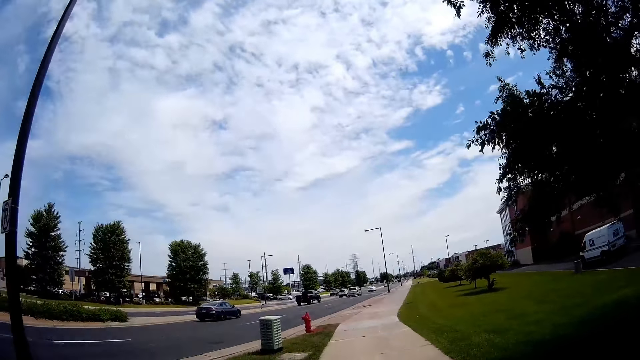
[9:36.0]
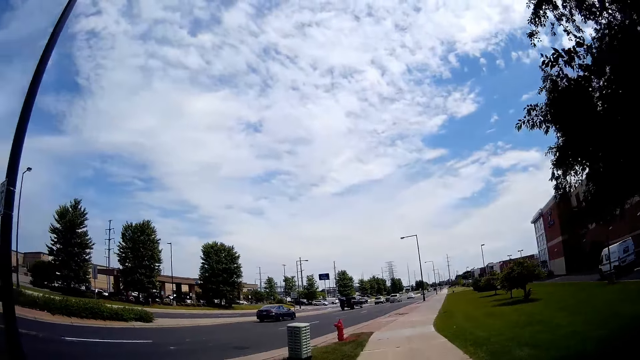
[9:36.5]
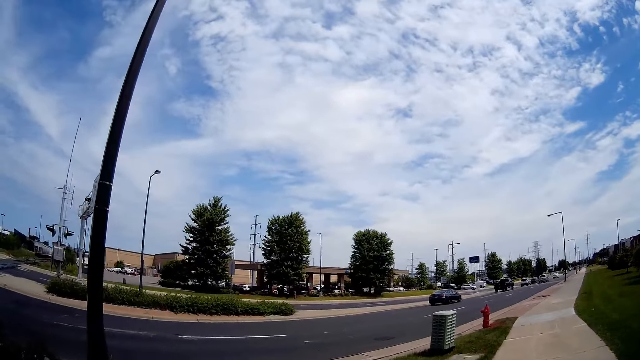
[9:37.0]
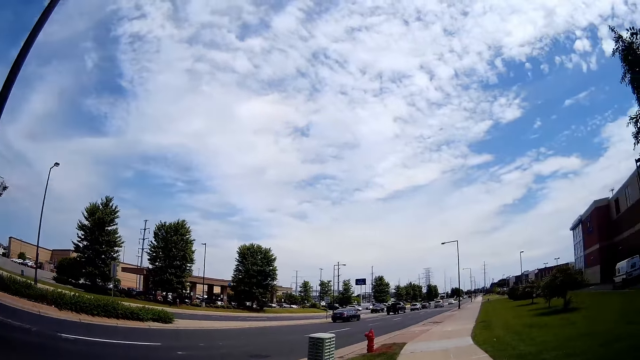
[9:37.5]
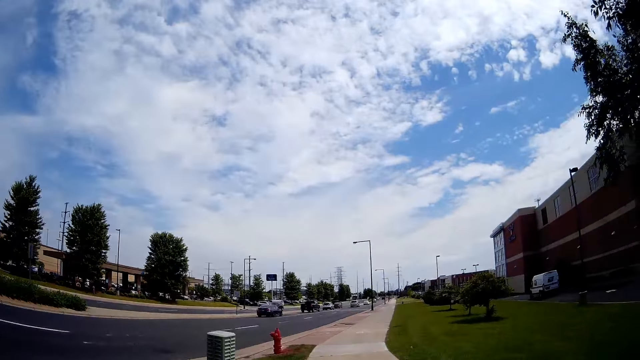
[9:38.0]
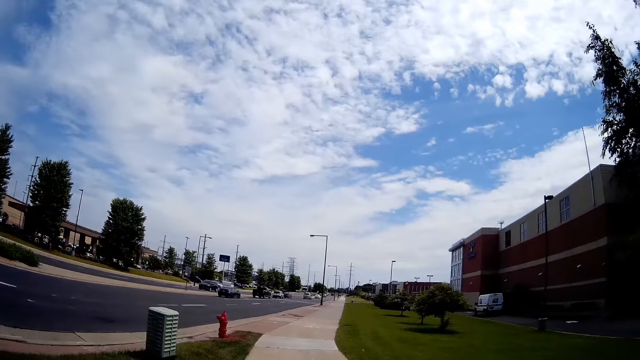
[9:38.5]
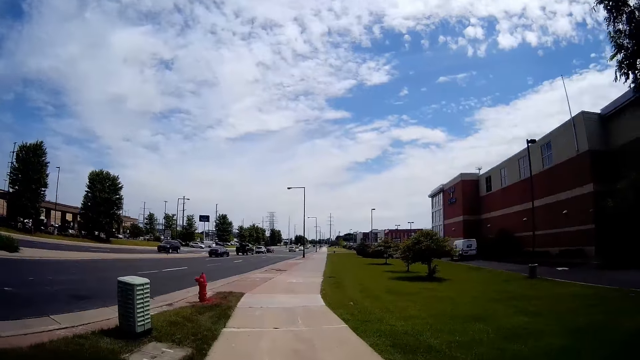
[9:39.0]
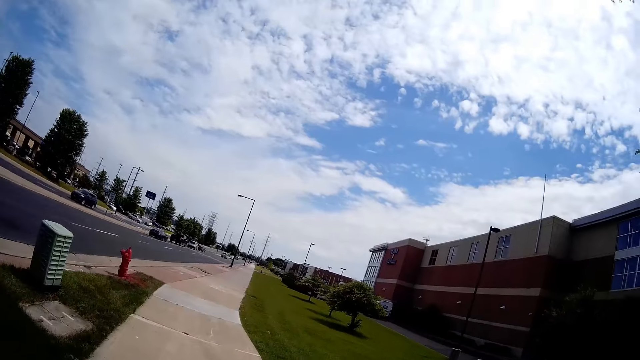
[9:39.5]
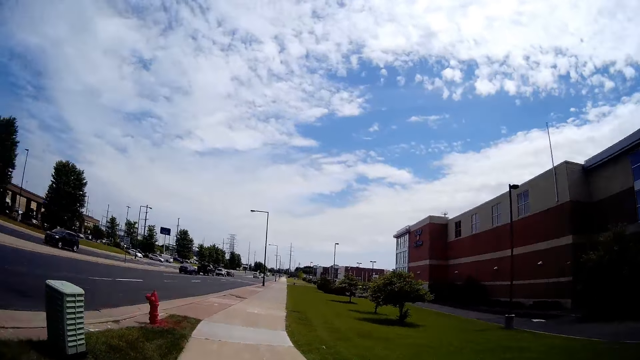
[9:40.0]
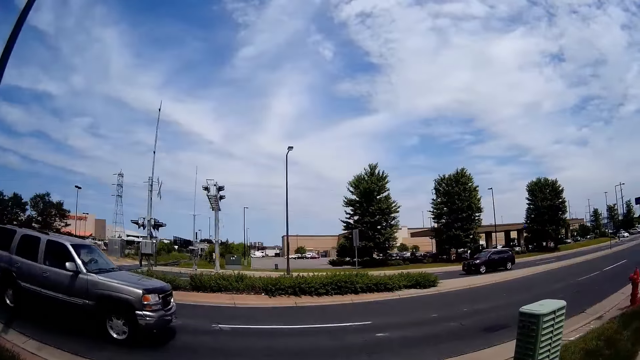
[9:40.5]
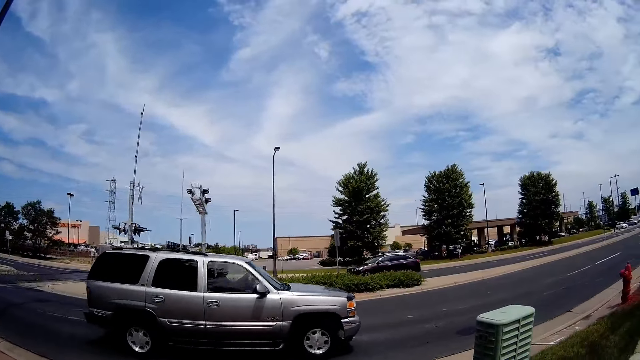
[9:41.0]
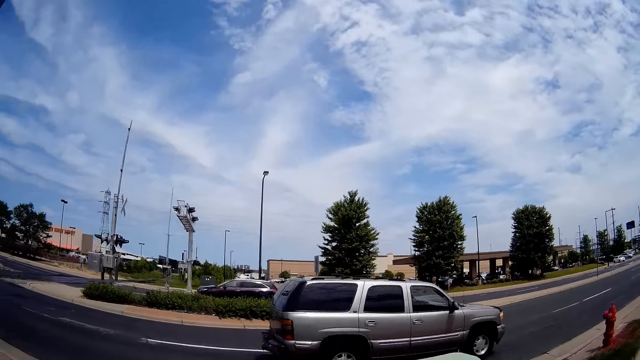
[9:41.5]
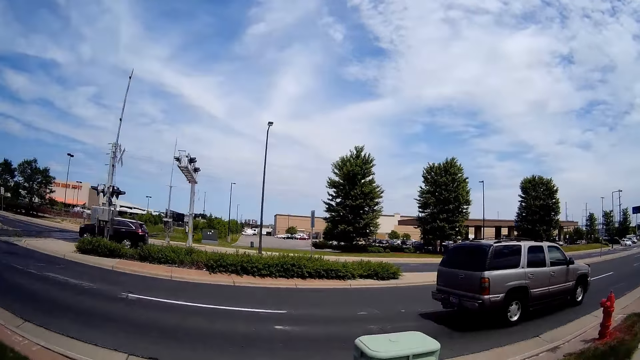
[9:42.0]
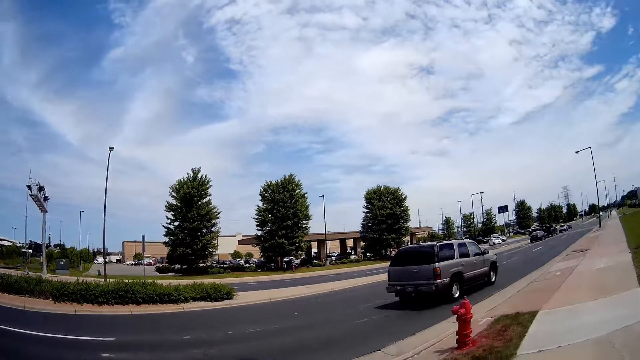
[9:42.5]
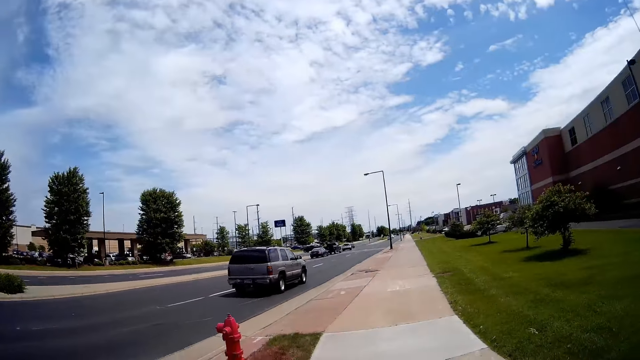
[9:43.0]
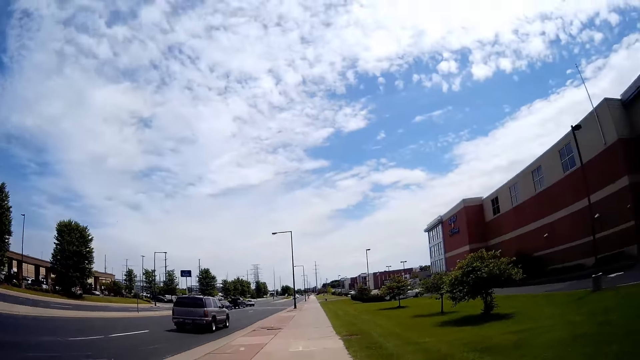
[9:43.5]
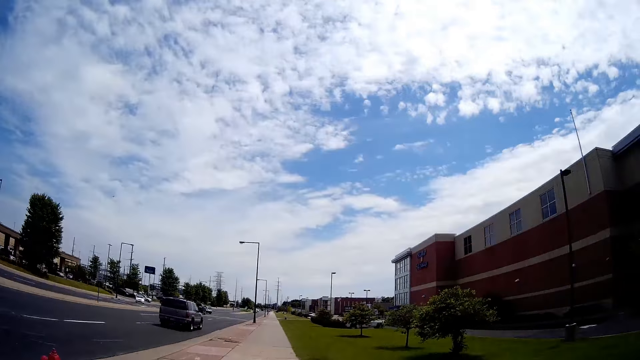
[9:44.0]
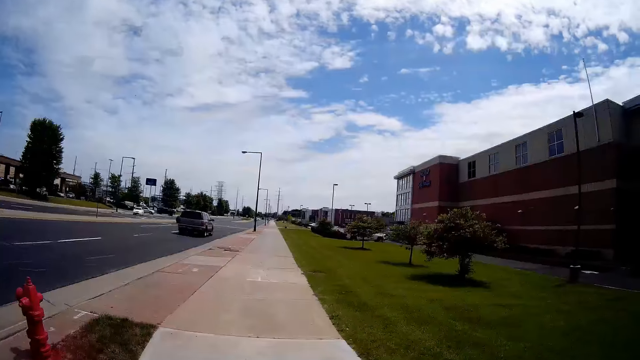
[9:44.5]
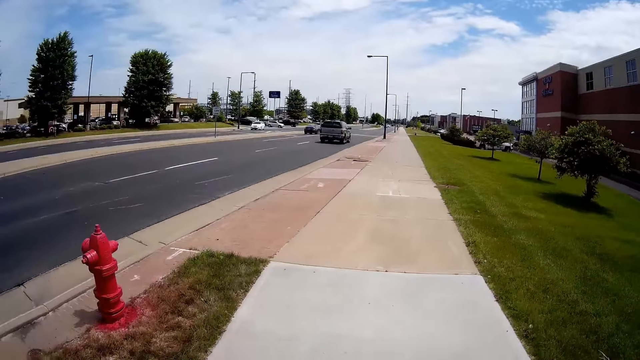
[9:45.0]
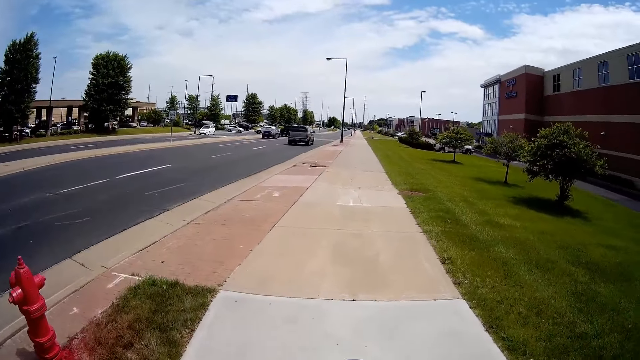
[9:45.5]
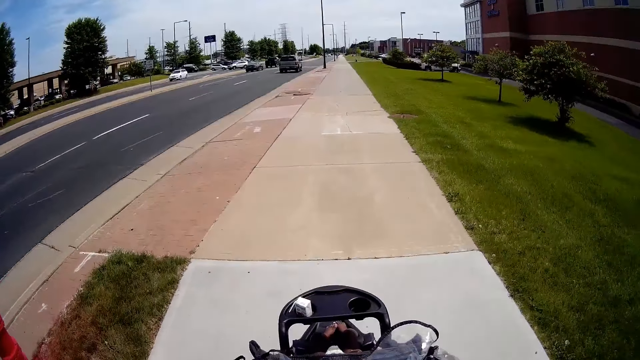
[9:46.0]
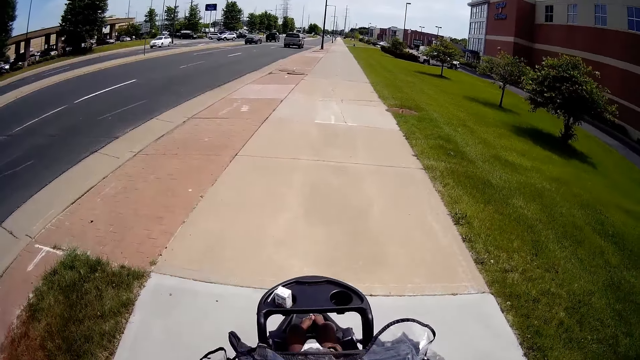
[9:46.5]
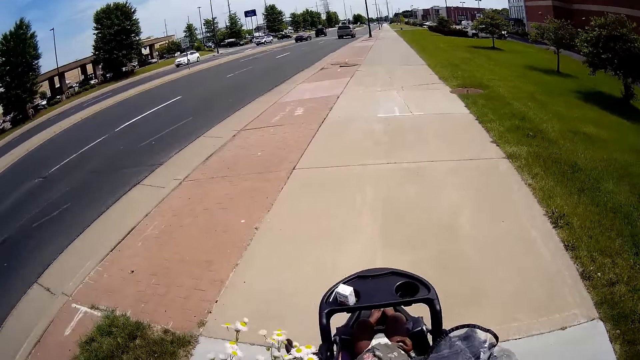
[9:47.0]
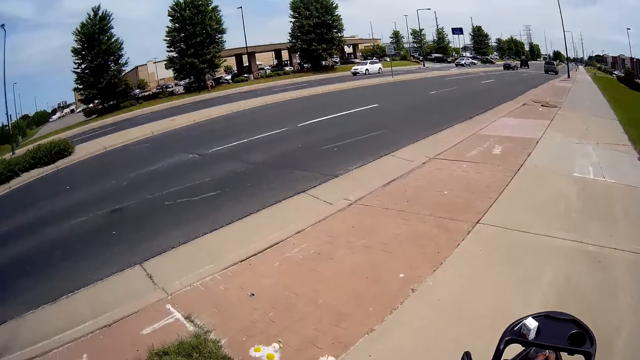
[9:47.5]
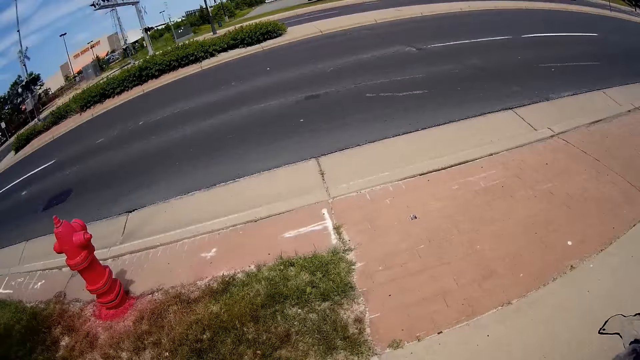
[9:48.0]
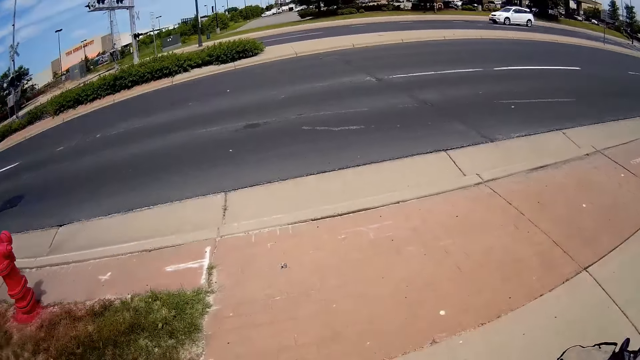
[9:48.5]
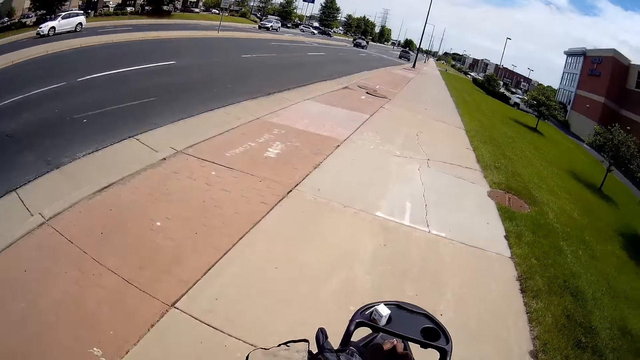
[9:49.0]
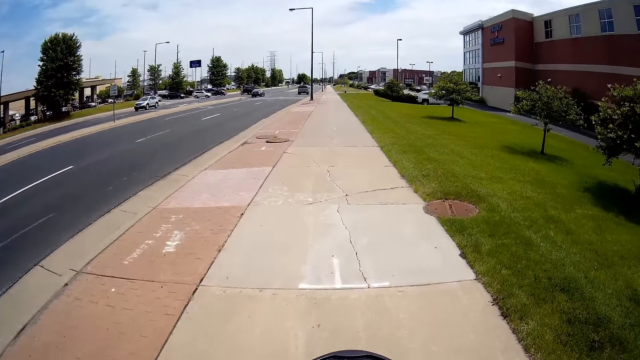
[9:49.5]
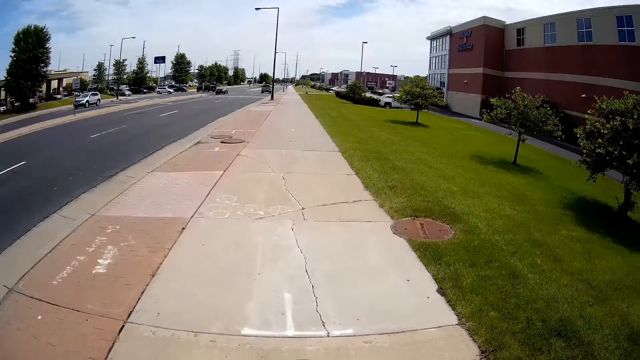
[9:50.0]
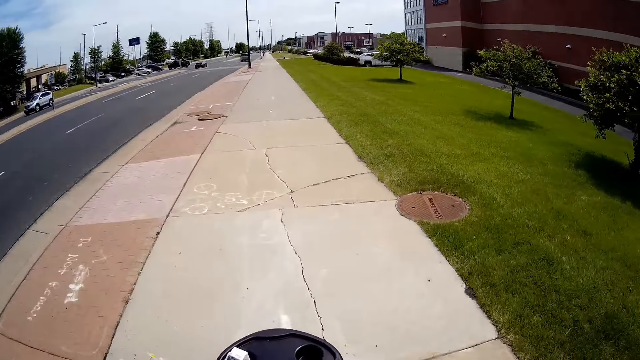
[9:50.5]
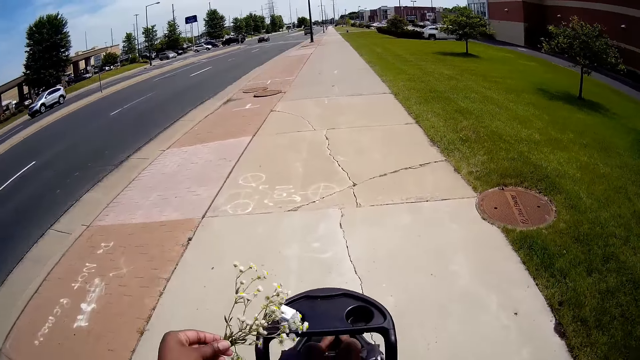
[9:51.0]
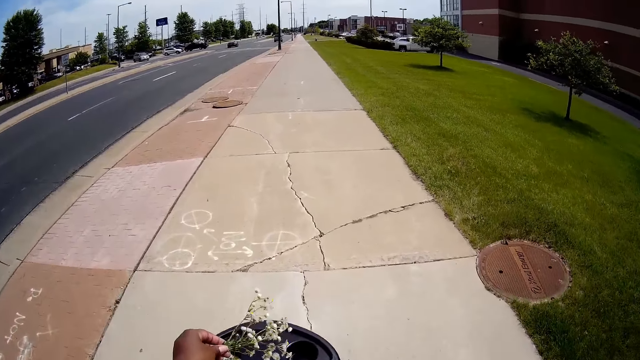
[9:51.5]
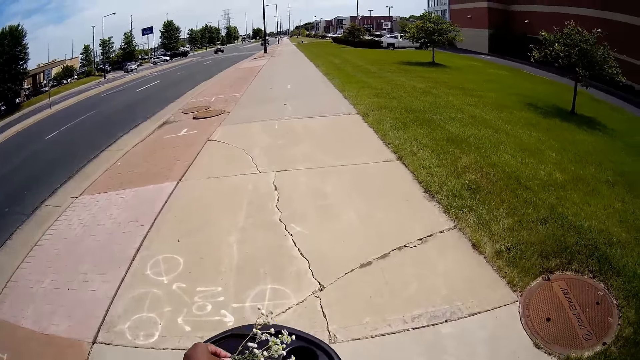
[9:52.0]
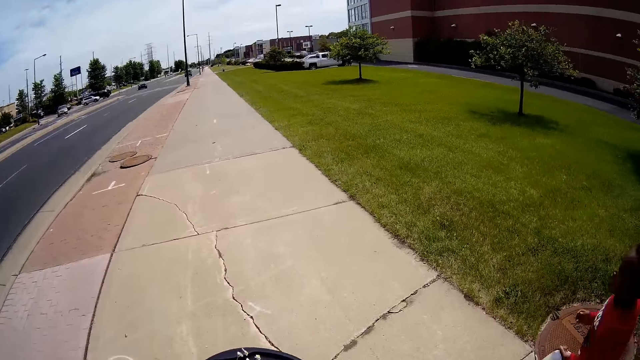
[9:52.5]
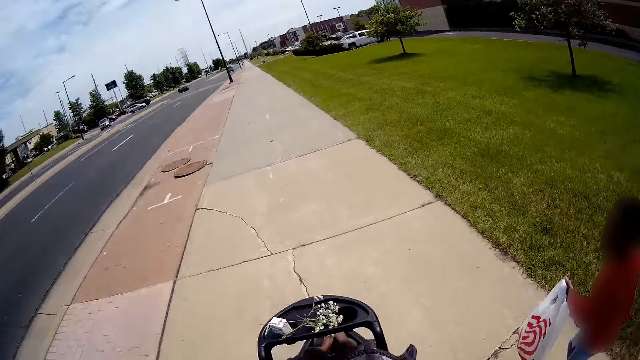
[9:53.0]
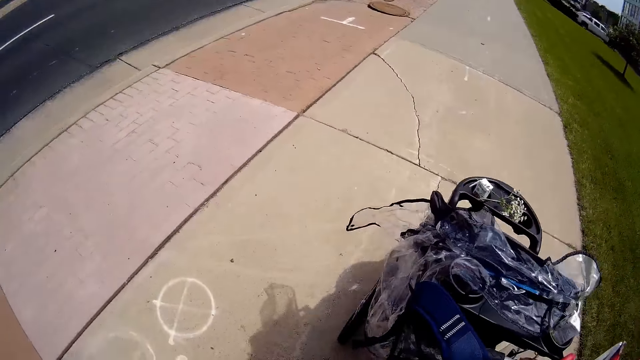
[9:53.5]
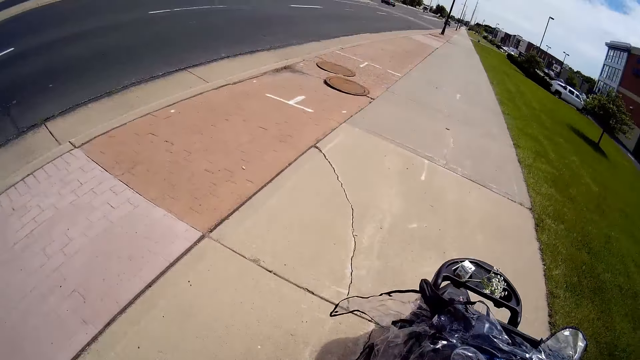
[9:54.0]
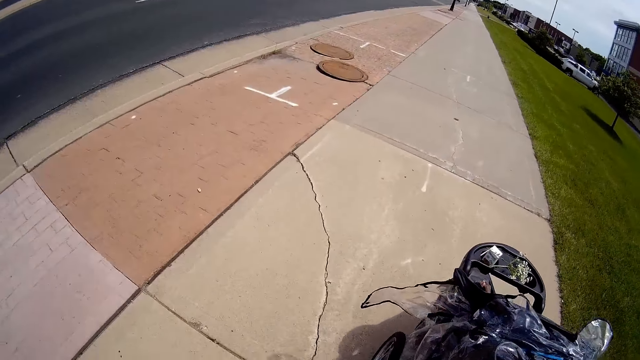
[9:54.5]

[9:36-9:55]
The camera wearer walks around the pavement. A car drives past the camera wearer and the child. The camera wearer converses with the child. She pushes a stroller. She holds the flower in her left hand. She drops the flower on the trolley with her left hand. The child walks on the road with a nylon bag in his hand. The camera wearer converses with the child.

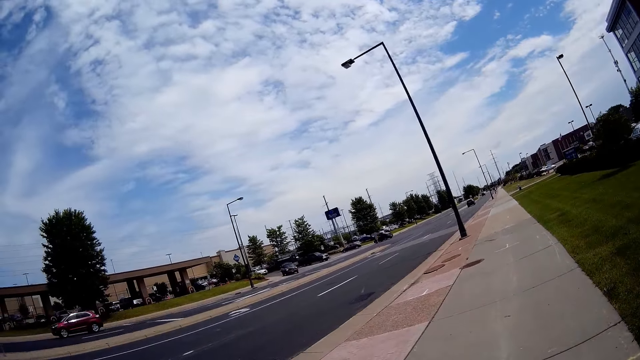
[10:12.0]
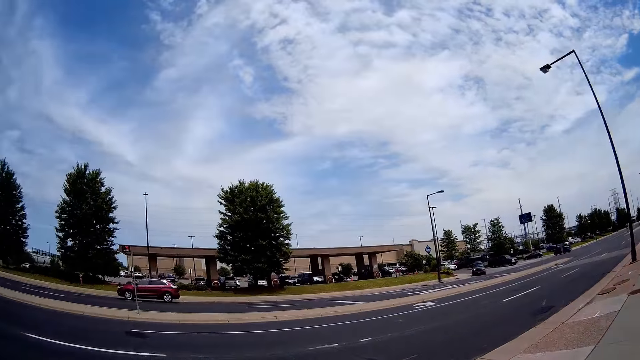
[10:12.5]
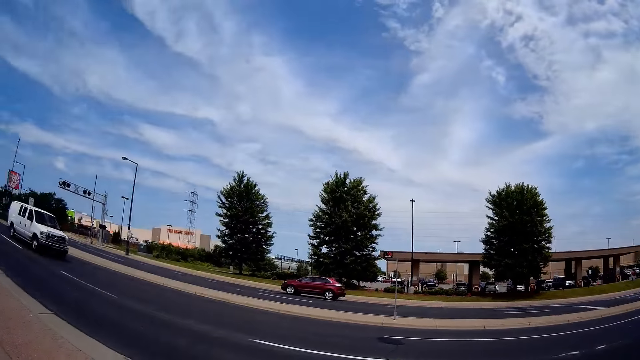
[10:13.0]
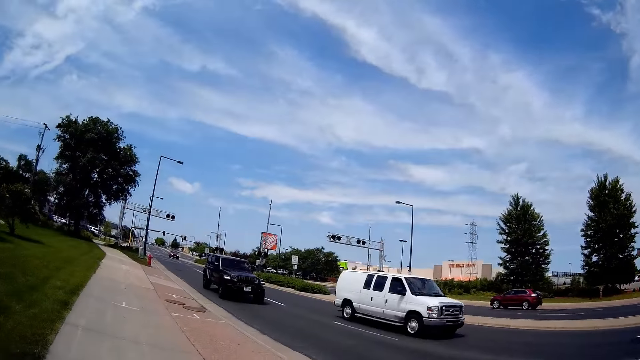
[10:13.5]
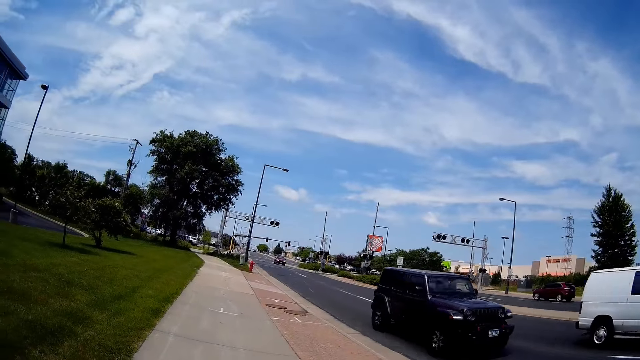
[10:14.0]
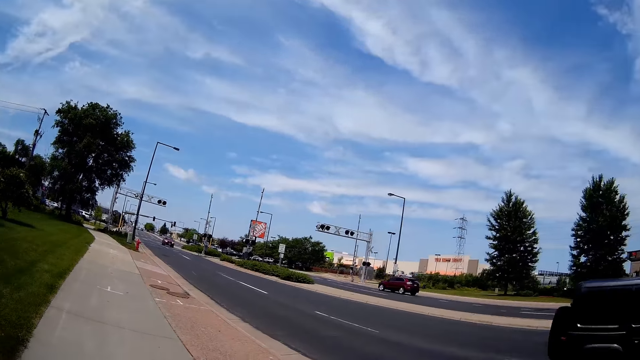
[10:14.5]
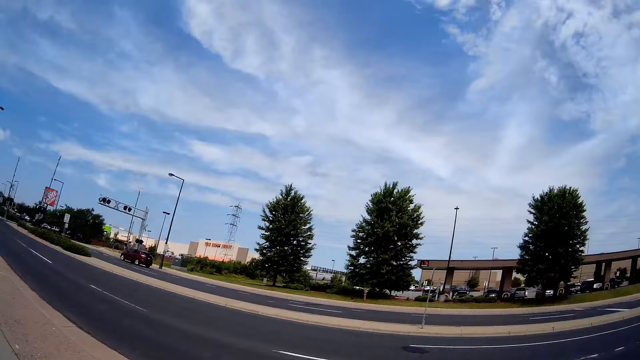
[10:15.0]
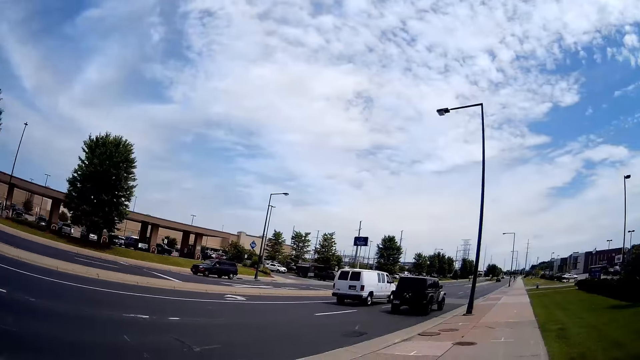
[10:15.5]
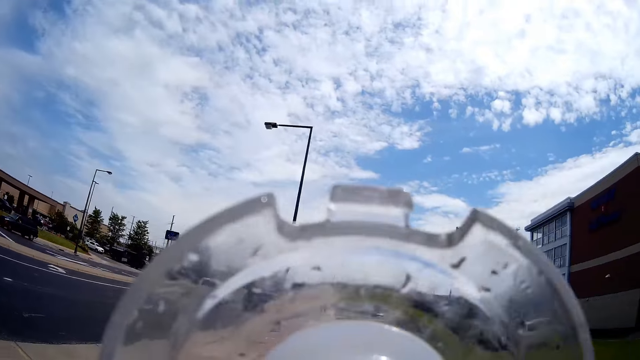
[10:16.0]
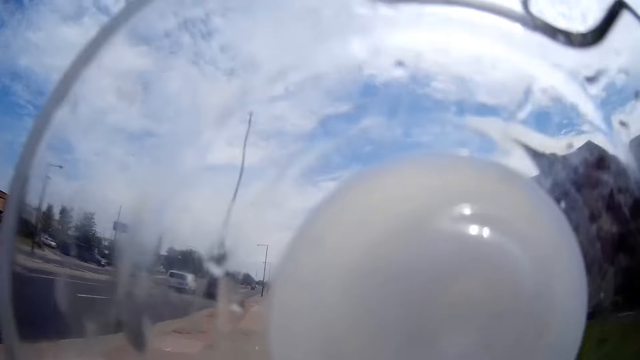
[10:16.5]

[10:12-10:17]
The camera wearer looks around the area. She drinks from a bottle in her left hand. She looks at something.
